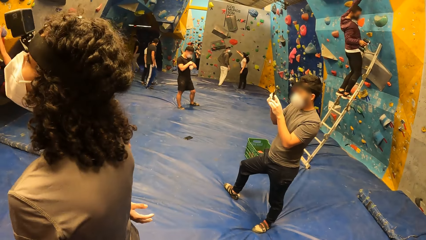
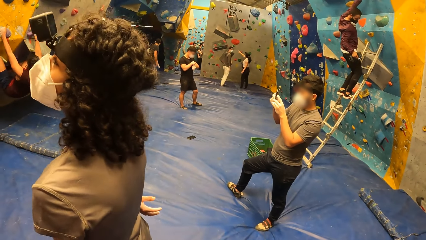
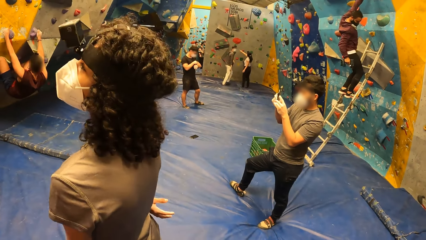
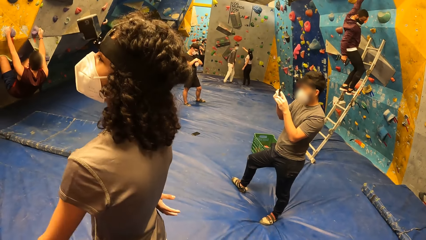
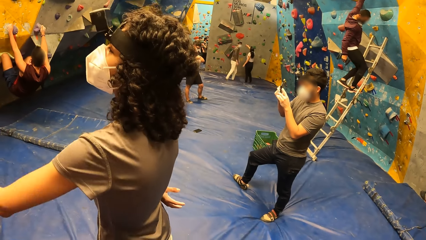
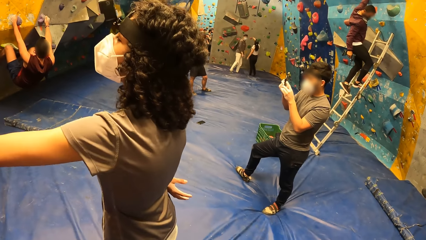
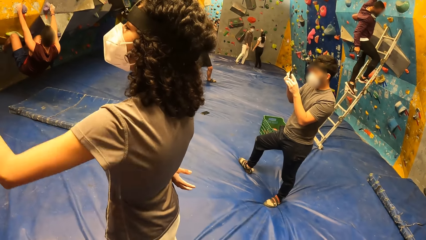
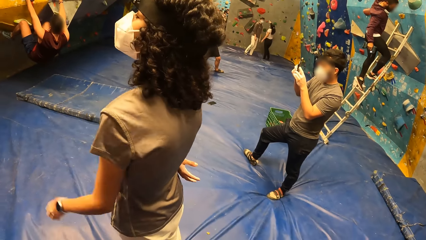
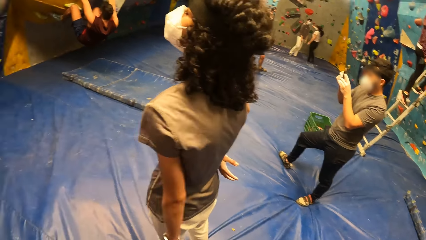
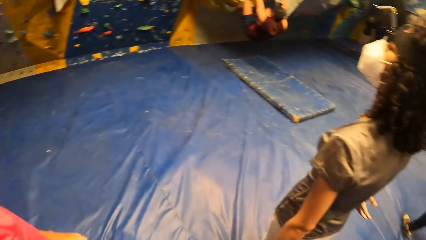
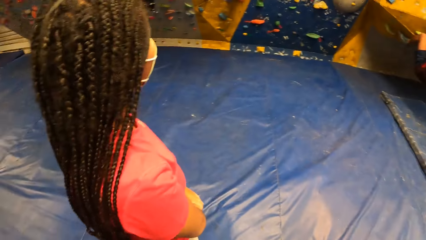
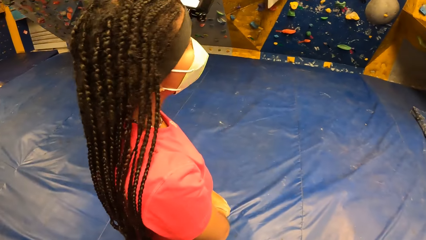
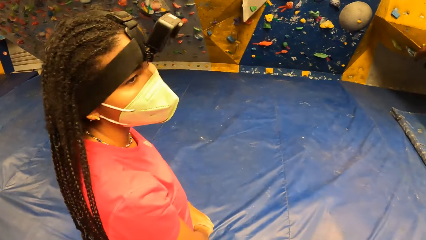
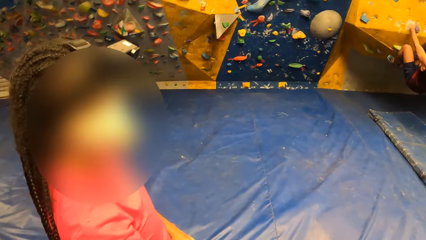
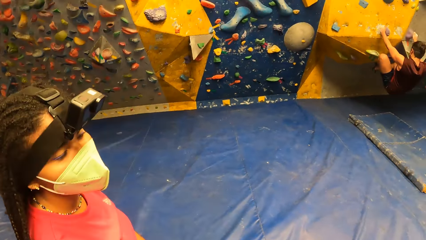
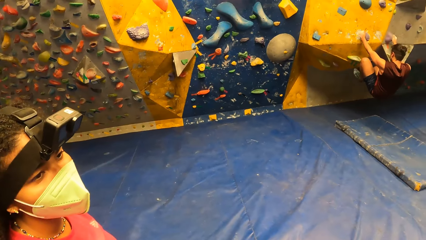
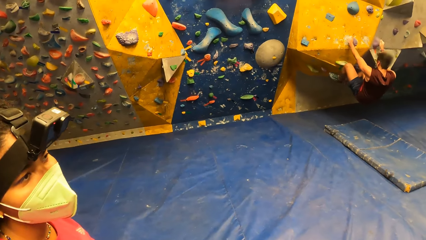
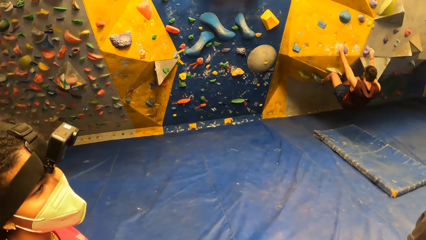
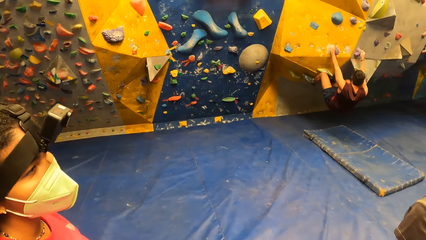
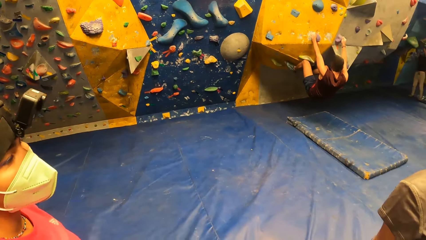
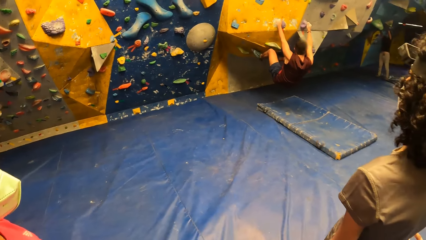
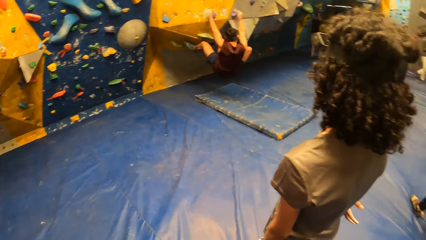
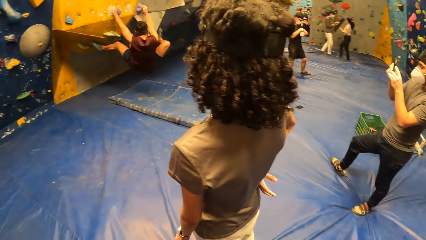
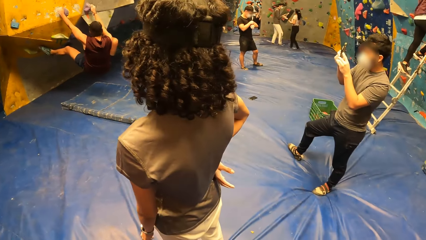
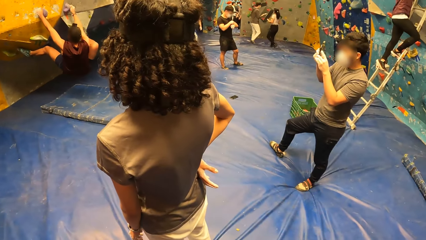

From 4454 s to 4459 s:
The camera wearer looks around.

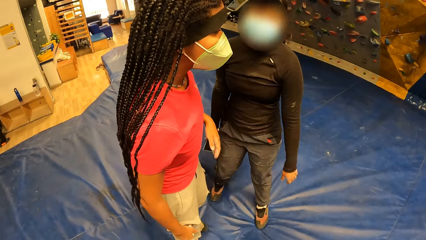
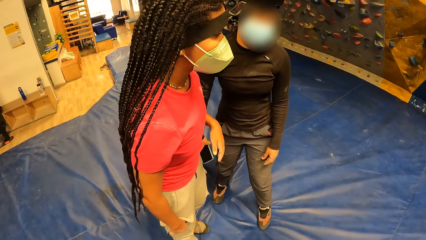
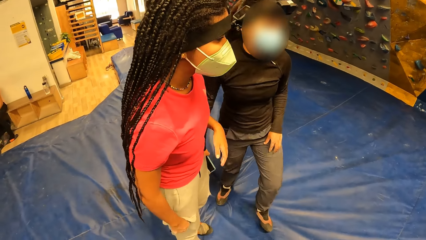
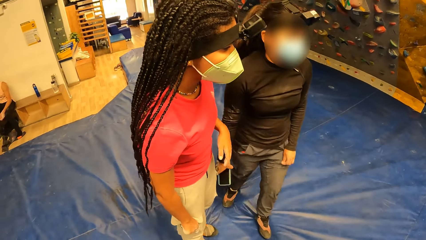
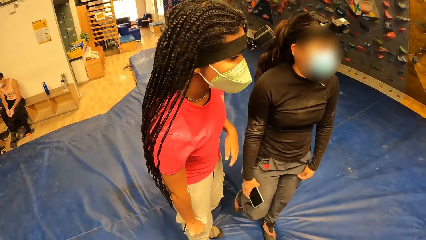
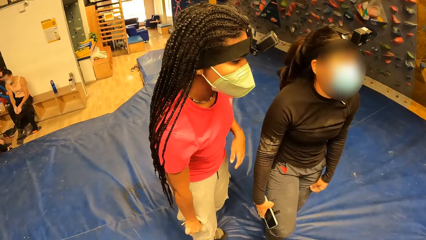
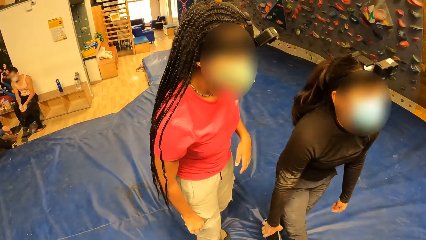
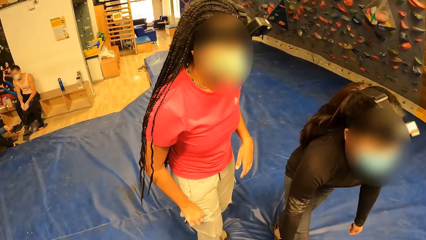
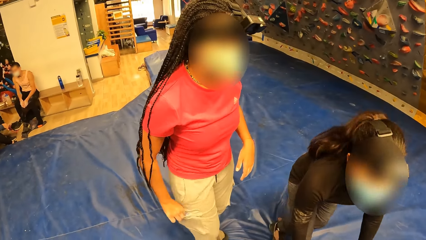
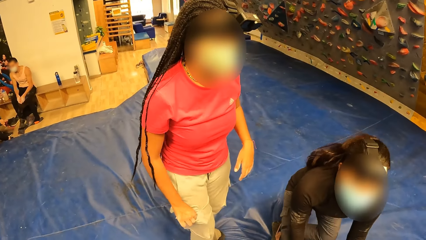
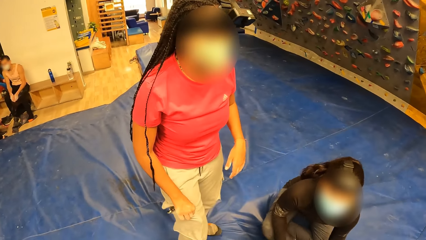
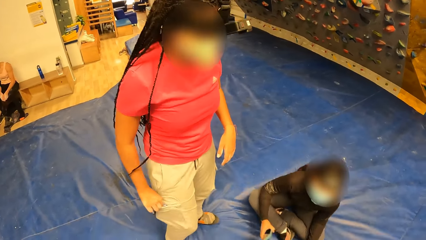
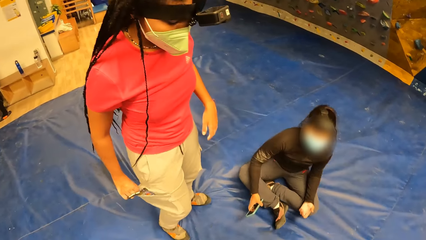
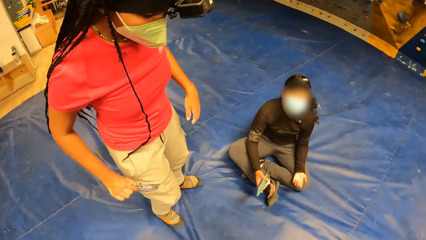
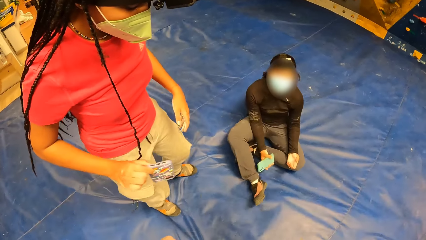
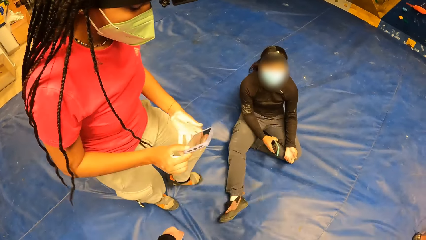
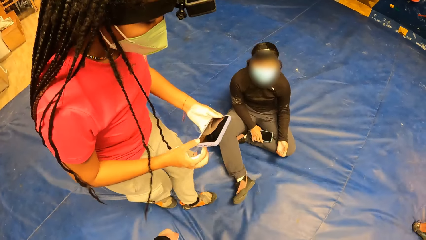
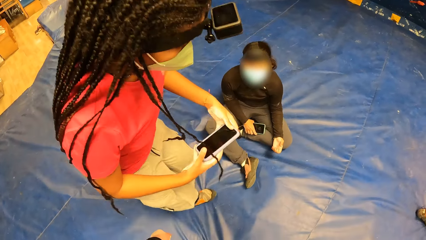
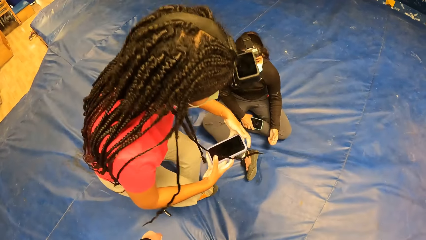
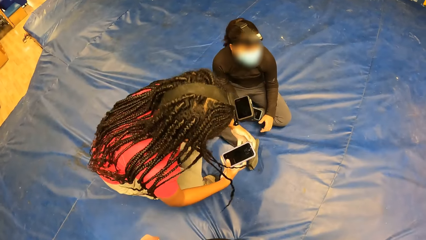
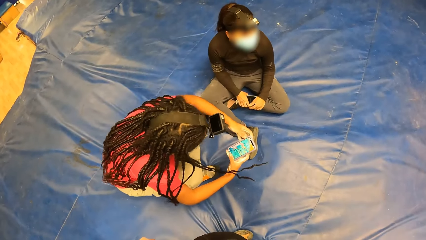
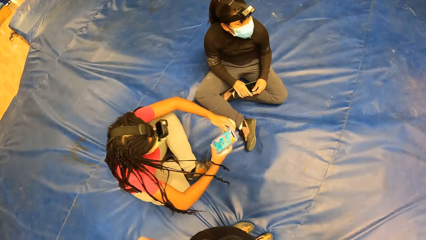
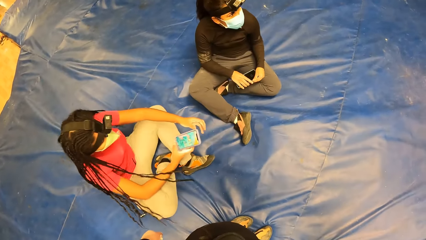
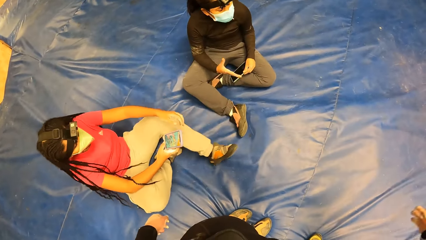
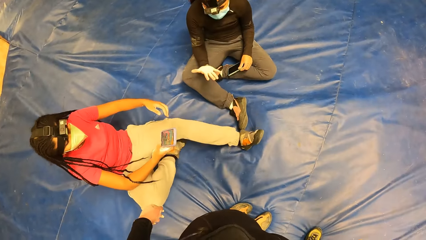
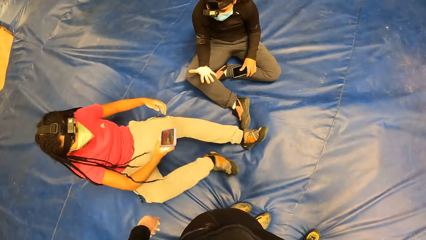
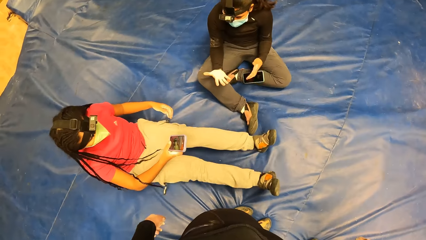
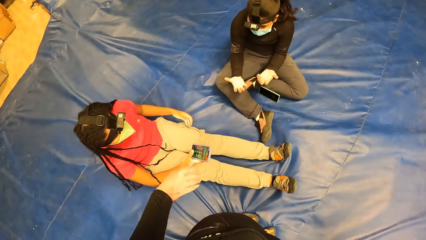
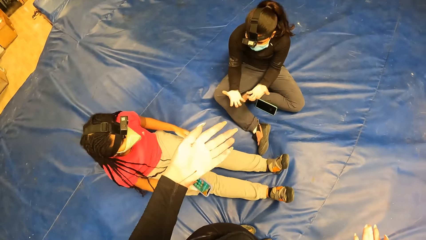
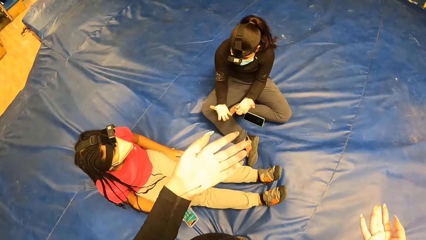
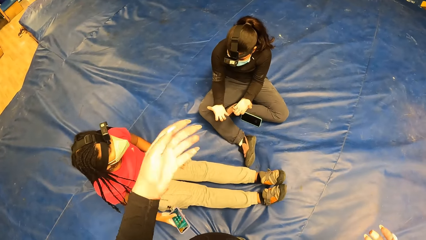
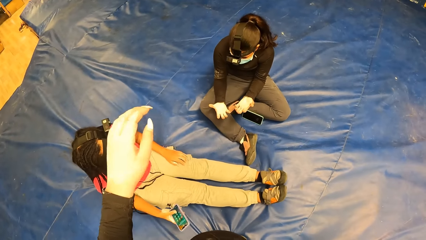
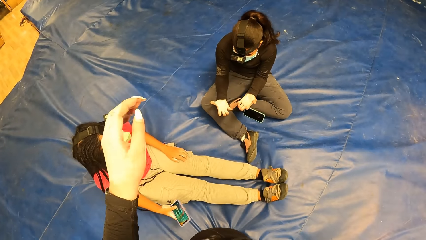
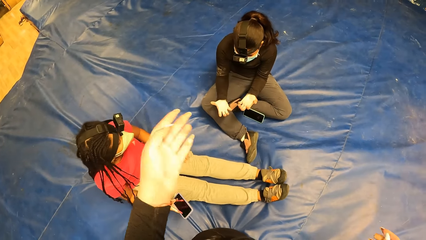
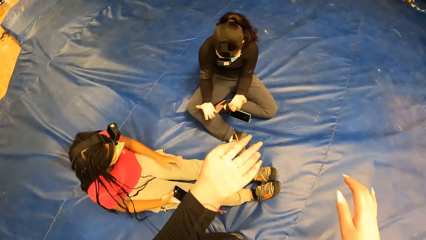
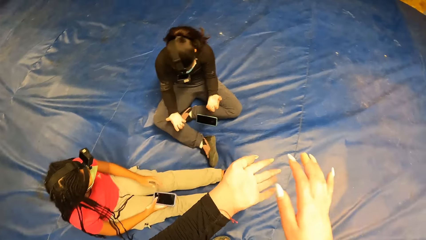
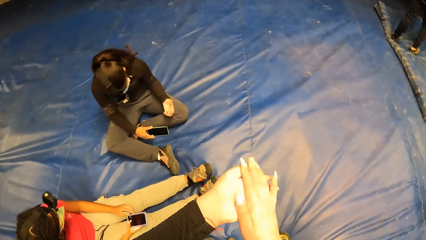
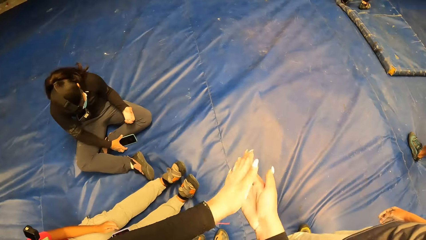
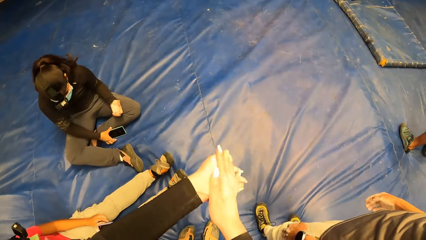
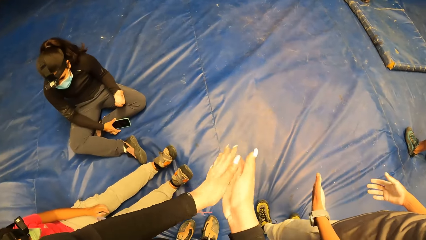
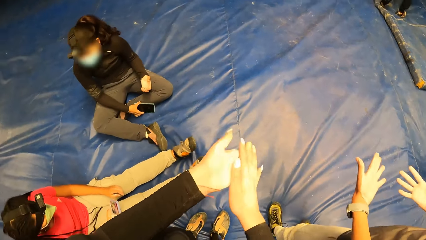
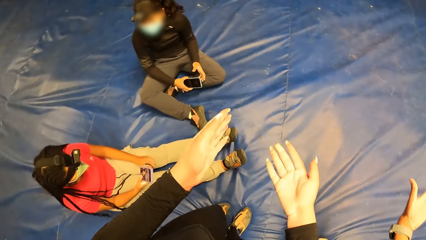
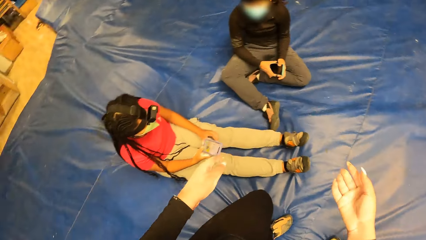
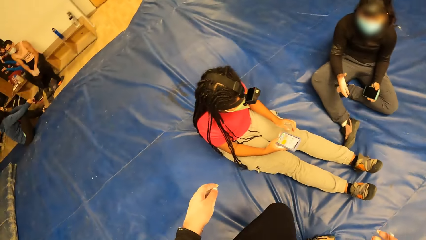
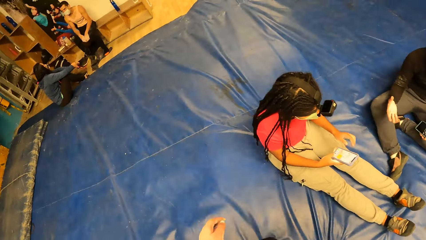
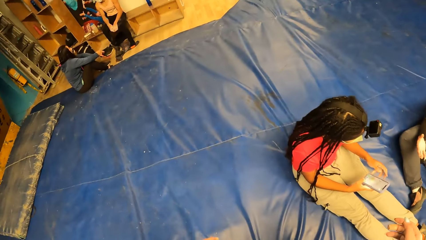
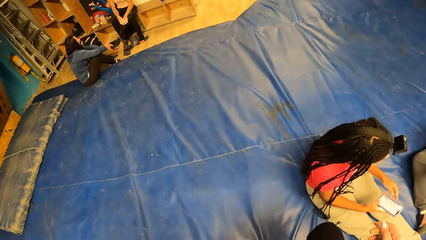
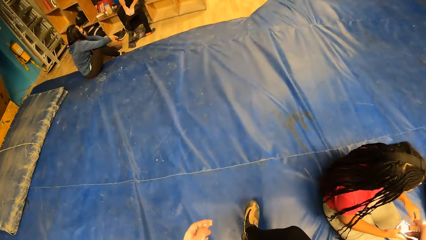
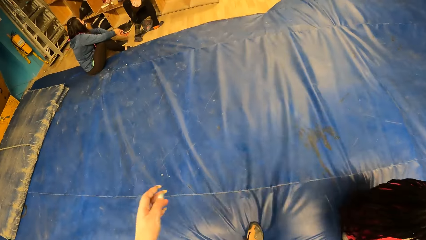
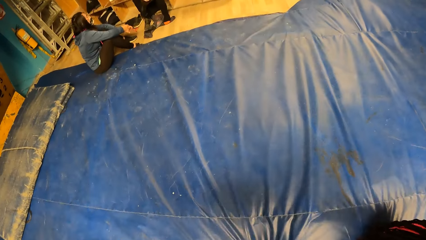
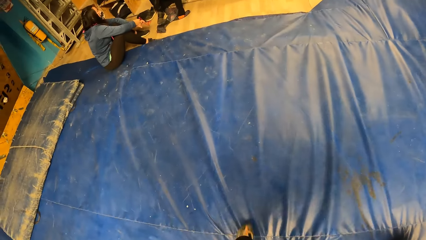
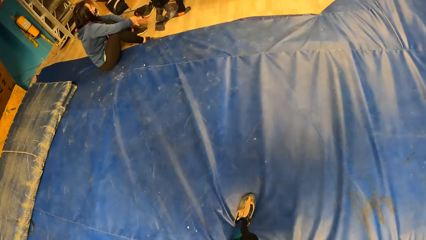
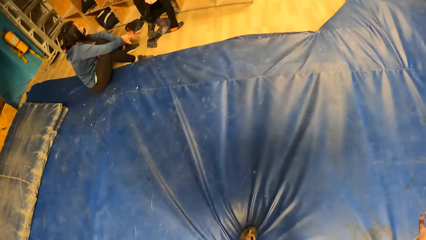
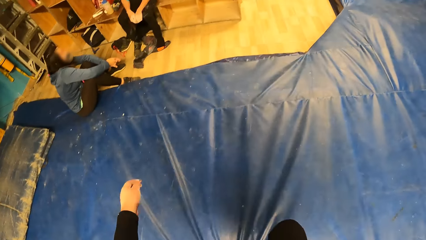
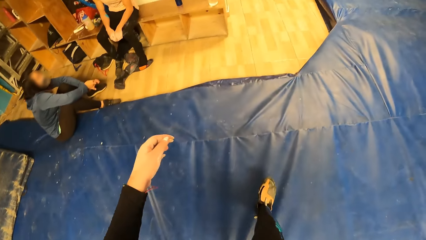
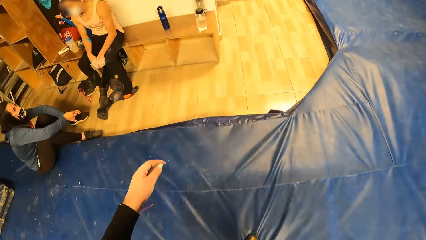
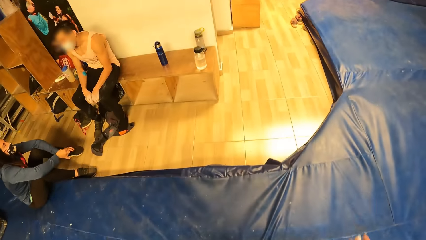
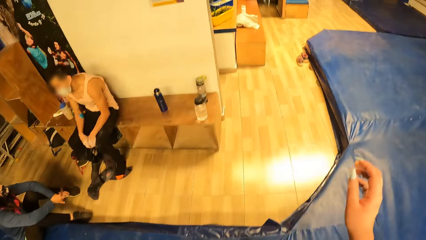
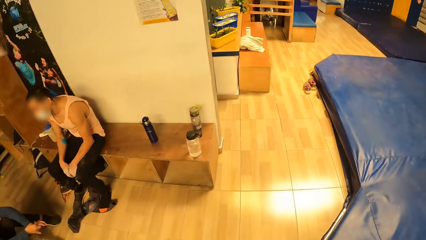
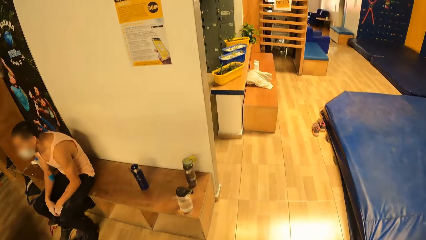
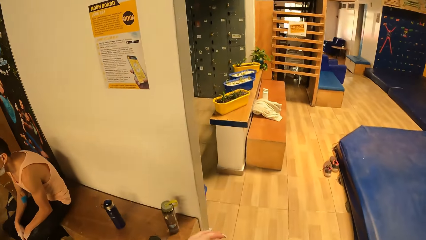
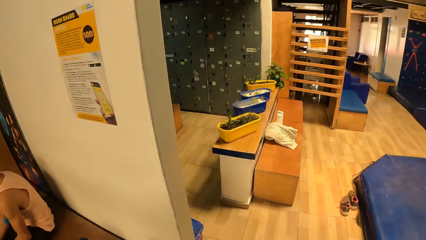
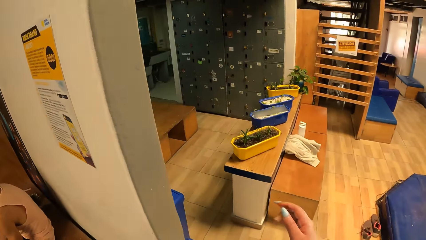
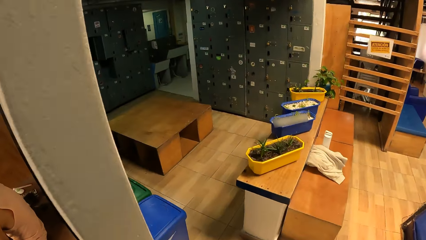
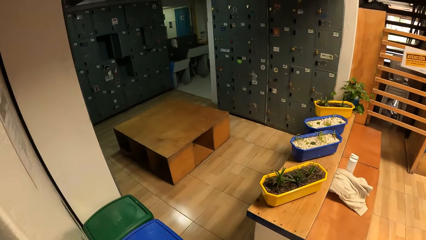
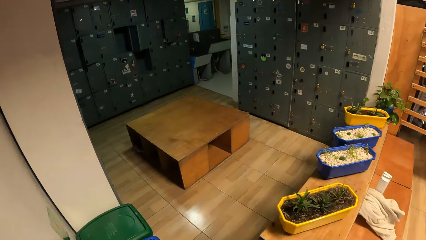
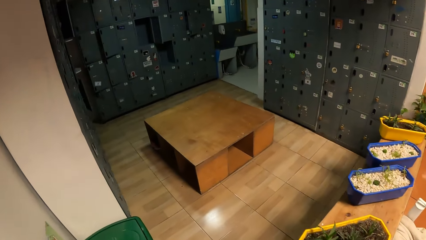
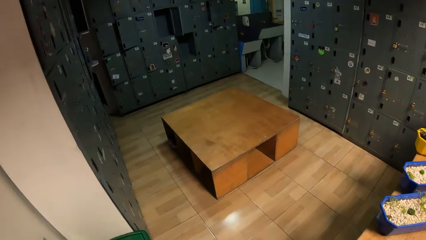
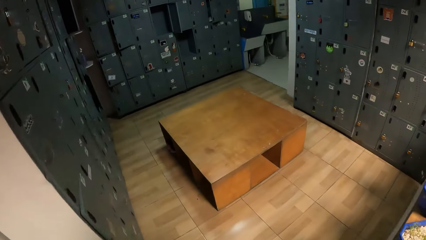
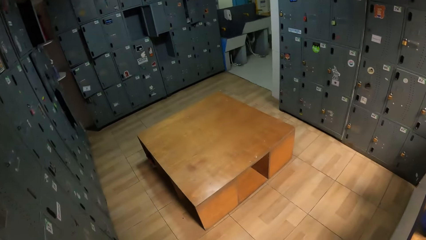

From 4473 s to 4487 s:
The woman sits on the foam landing. Another woman brings out the phone from her pocket with her left hand. The other woman sits on the foam landing. The camera wearer talks to a woman. She rubs her hands together. She looks around. She walks towards a locker room.
